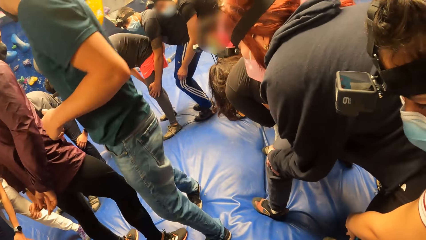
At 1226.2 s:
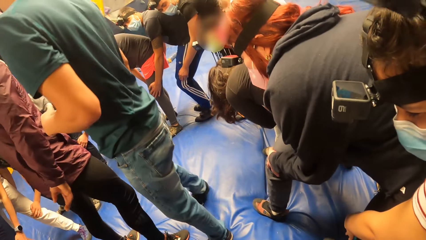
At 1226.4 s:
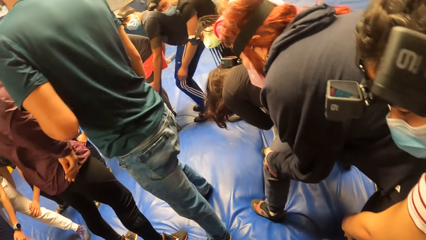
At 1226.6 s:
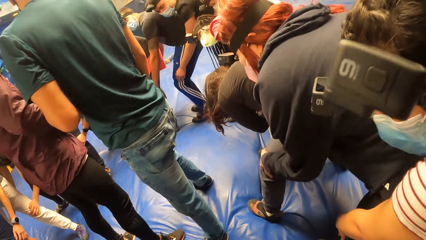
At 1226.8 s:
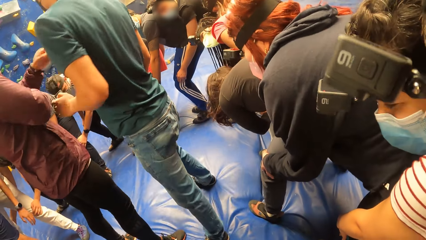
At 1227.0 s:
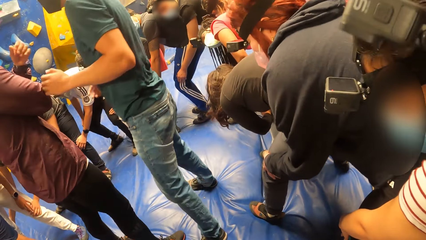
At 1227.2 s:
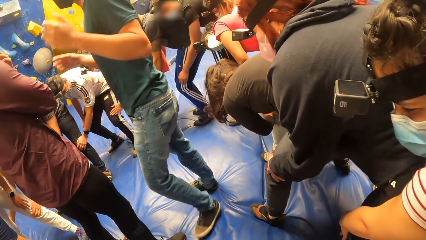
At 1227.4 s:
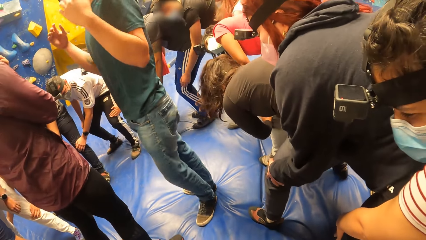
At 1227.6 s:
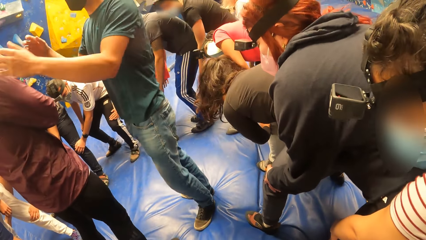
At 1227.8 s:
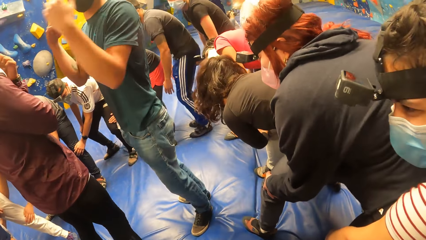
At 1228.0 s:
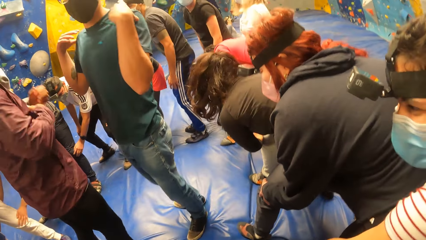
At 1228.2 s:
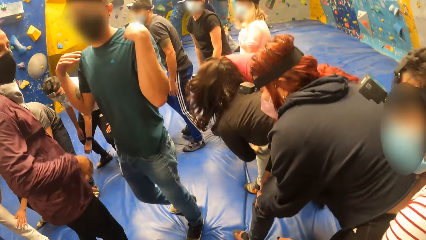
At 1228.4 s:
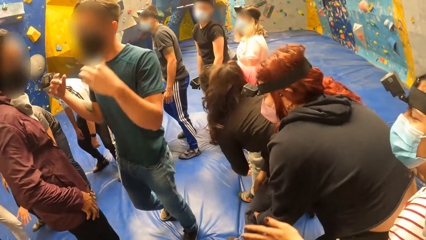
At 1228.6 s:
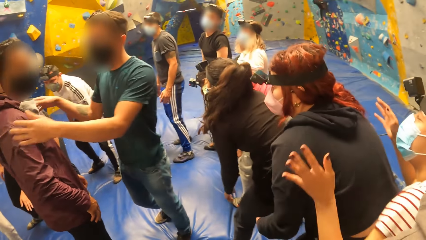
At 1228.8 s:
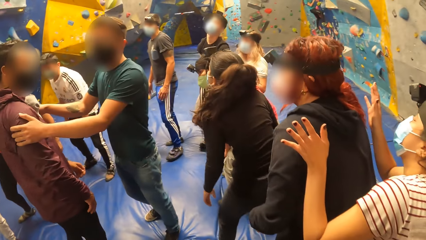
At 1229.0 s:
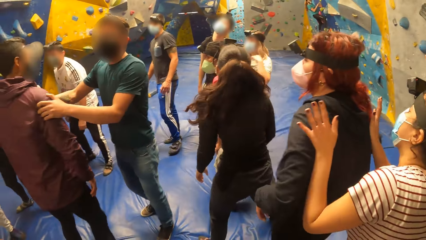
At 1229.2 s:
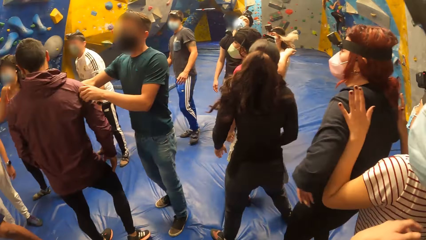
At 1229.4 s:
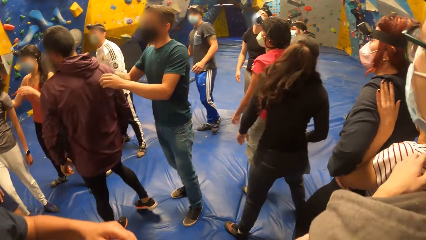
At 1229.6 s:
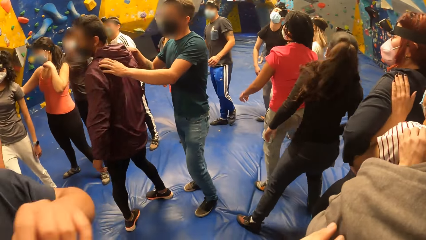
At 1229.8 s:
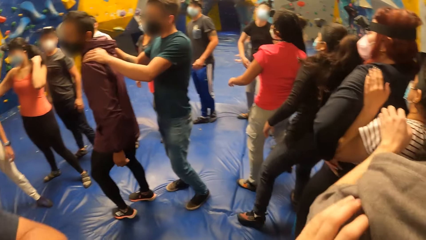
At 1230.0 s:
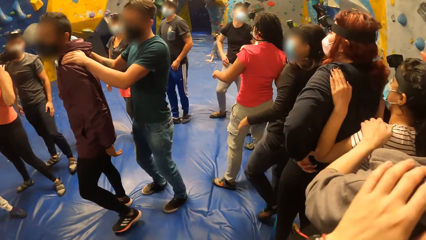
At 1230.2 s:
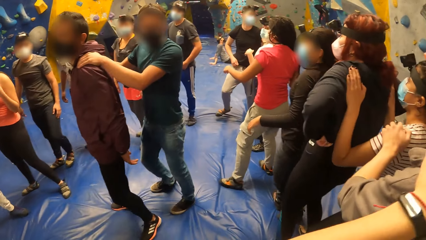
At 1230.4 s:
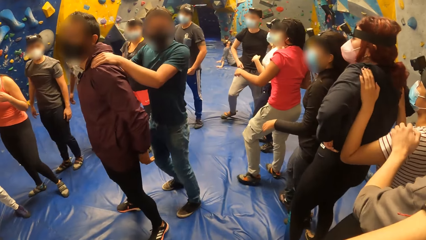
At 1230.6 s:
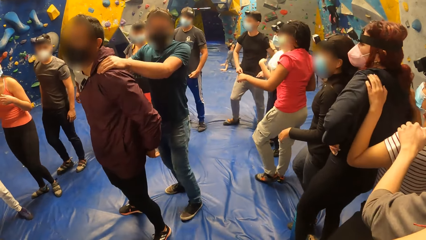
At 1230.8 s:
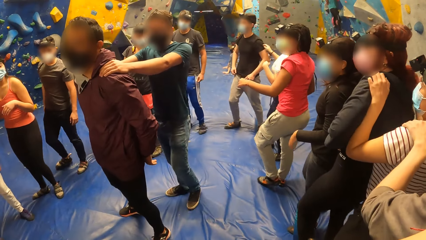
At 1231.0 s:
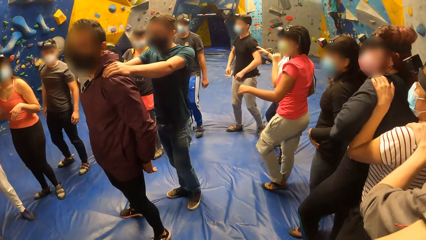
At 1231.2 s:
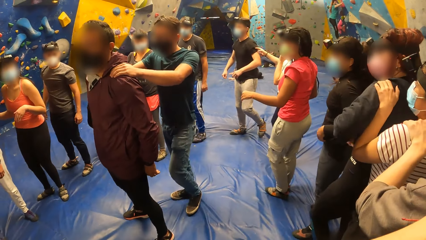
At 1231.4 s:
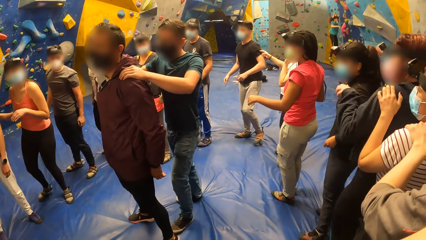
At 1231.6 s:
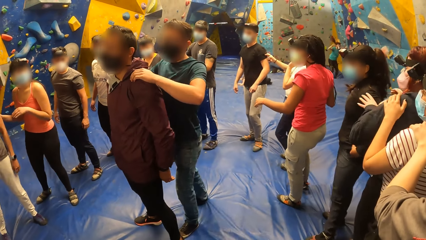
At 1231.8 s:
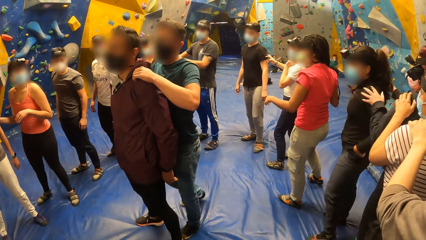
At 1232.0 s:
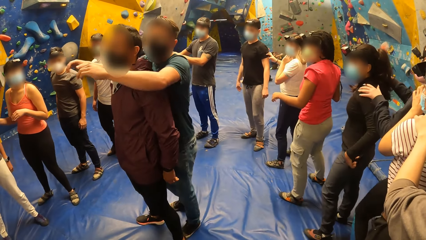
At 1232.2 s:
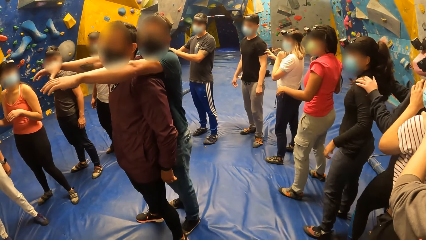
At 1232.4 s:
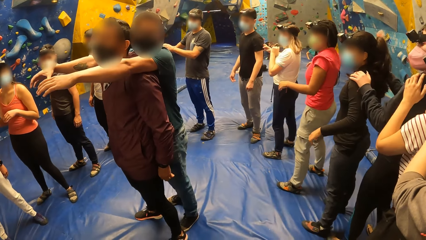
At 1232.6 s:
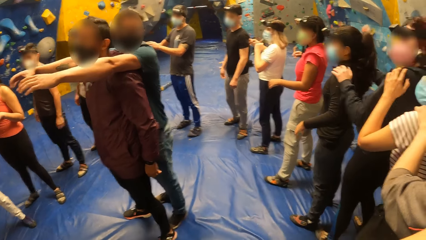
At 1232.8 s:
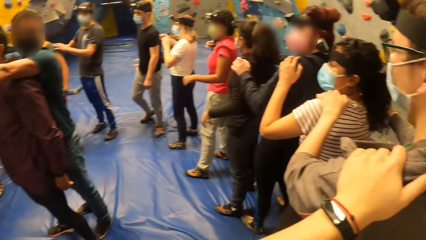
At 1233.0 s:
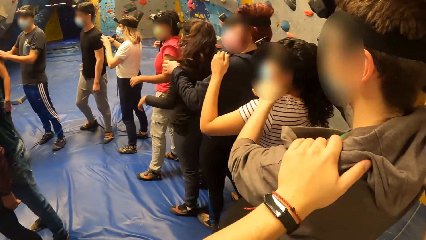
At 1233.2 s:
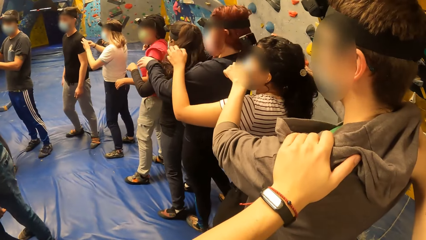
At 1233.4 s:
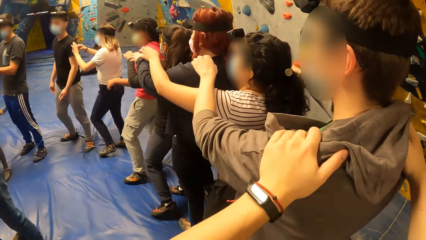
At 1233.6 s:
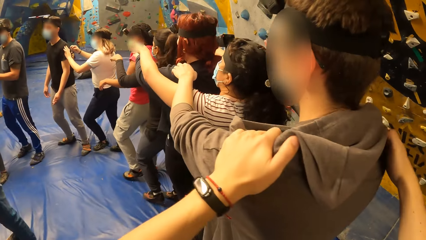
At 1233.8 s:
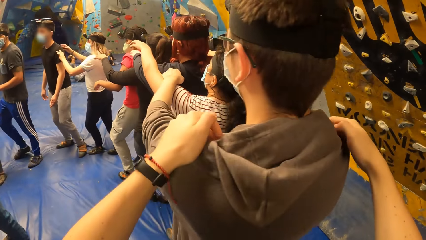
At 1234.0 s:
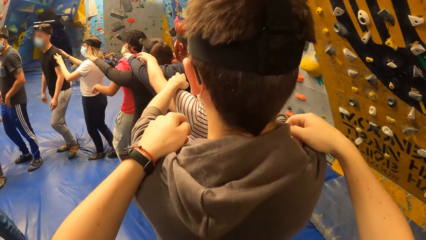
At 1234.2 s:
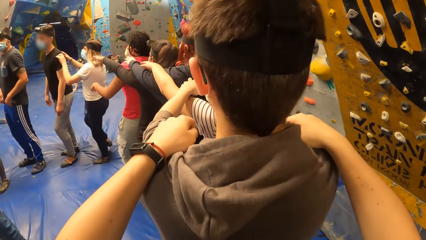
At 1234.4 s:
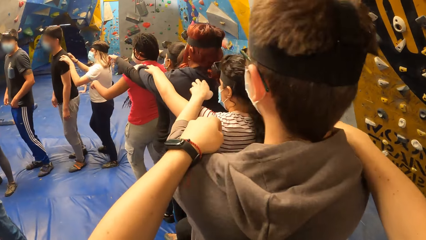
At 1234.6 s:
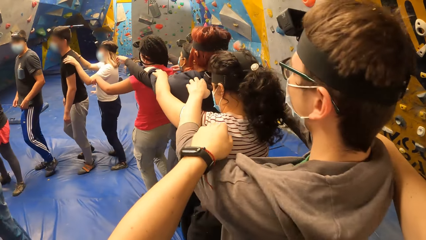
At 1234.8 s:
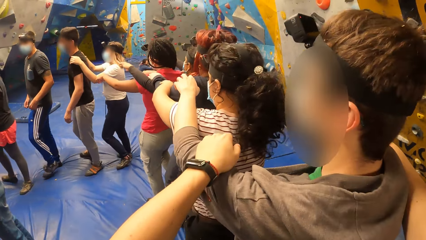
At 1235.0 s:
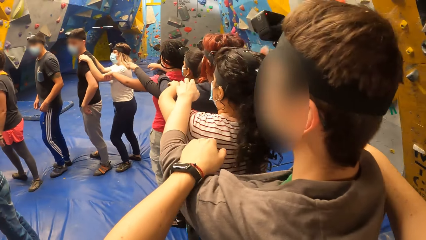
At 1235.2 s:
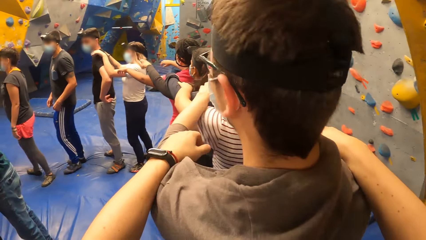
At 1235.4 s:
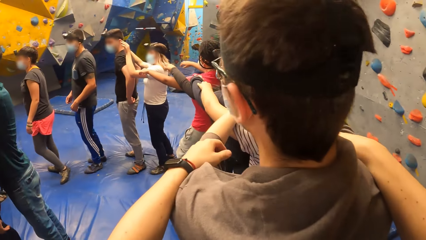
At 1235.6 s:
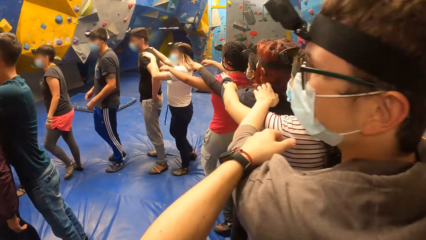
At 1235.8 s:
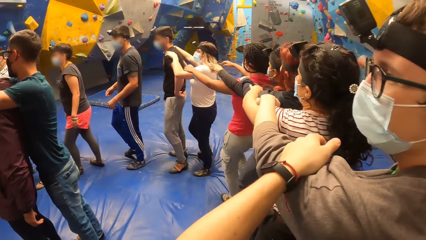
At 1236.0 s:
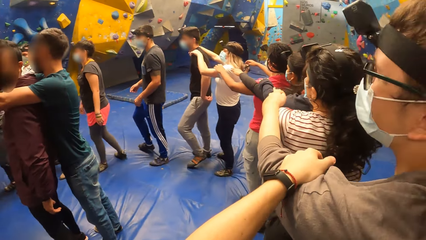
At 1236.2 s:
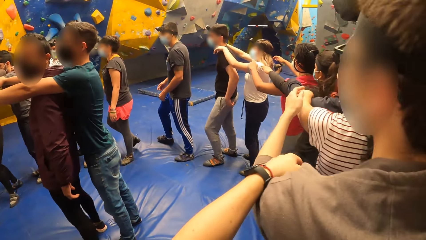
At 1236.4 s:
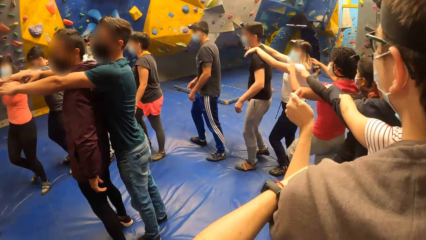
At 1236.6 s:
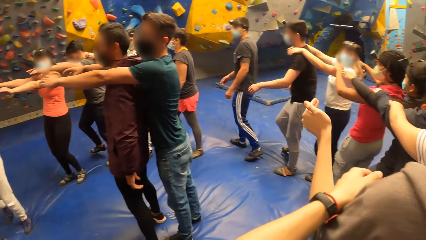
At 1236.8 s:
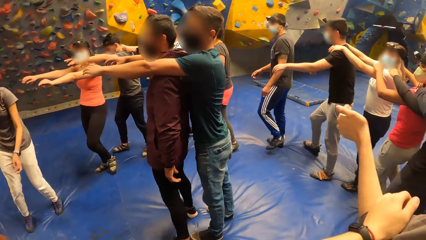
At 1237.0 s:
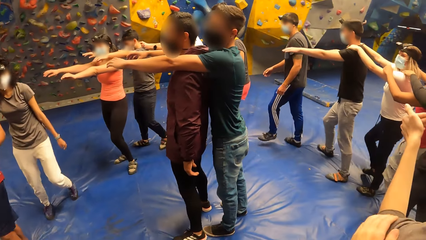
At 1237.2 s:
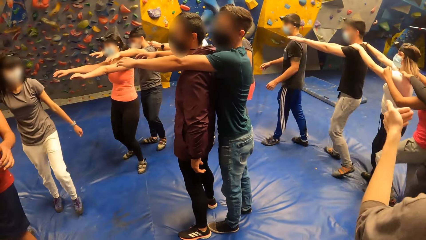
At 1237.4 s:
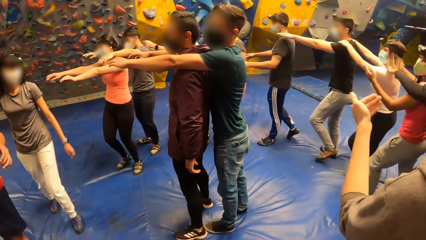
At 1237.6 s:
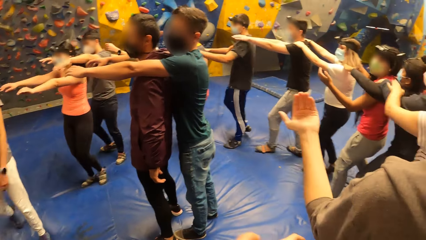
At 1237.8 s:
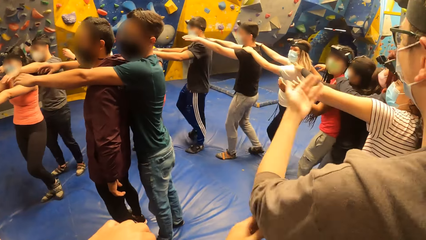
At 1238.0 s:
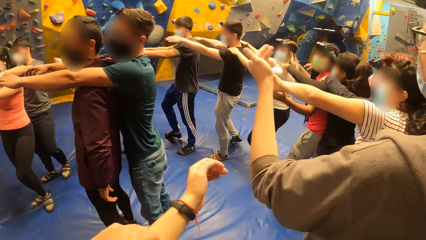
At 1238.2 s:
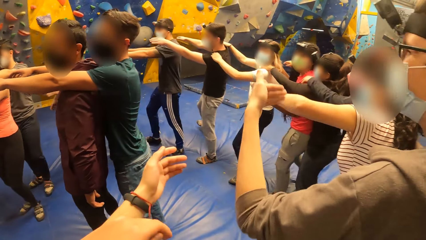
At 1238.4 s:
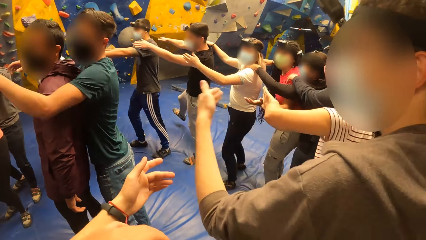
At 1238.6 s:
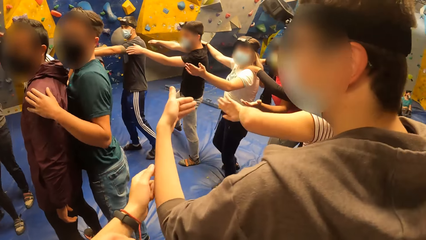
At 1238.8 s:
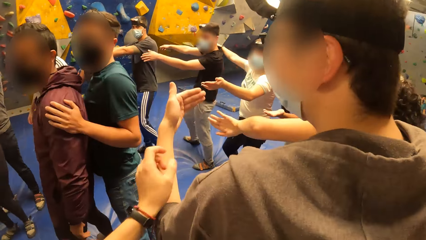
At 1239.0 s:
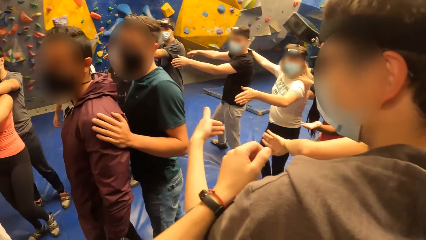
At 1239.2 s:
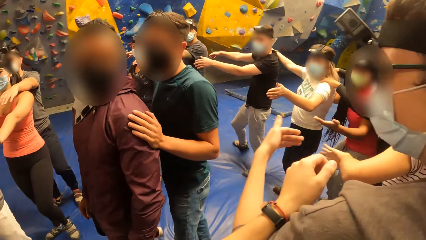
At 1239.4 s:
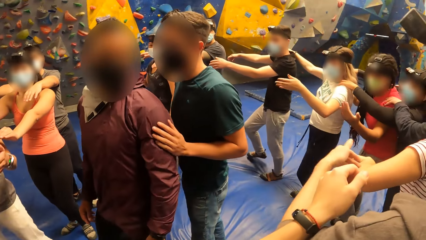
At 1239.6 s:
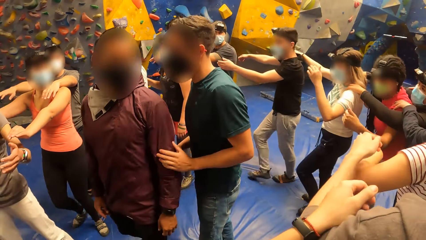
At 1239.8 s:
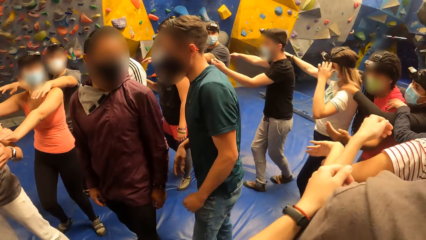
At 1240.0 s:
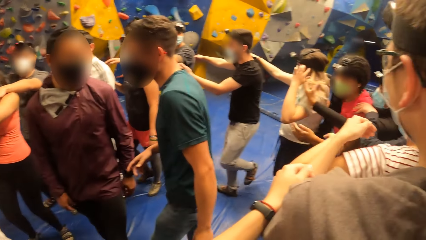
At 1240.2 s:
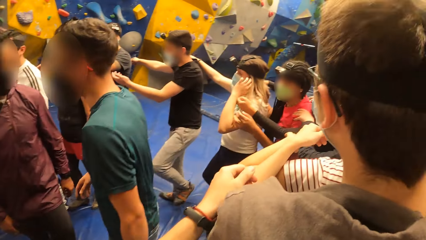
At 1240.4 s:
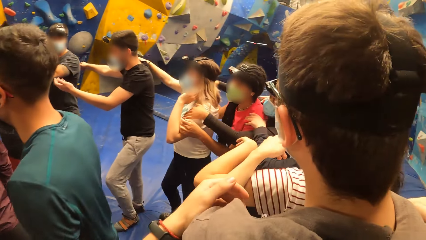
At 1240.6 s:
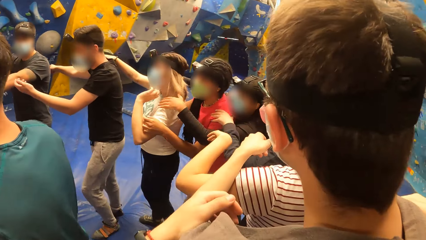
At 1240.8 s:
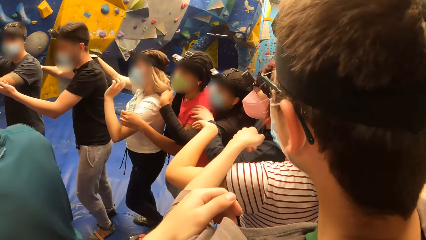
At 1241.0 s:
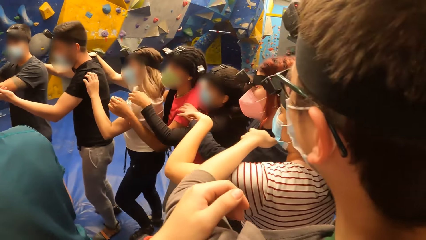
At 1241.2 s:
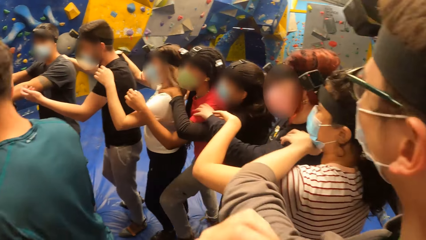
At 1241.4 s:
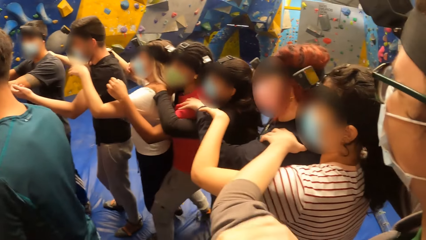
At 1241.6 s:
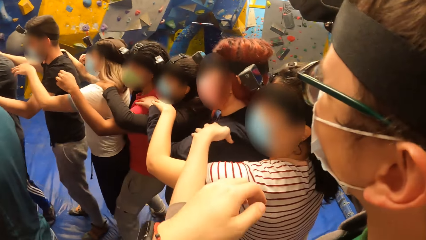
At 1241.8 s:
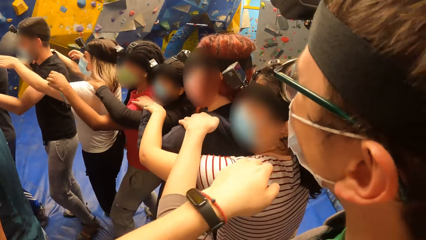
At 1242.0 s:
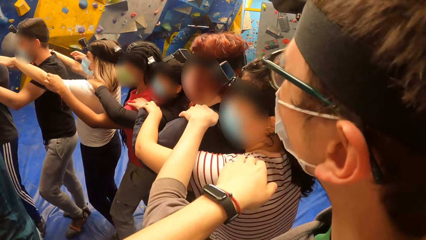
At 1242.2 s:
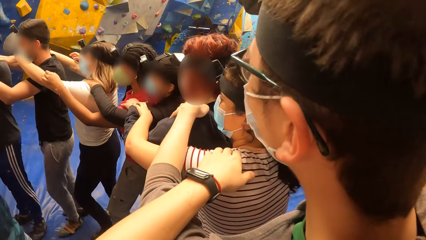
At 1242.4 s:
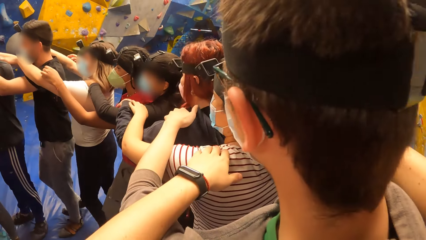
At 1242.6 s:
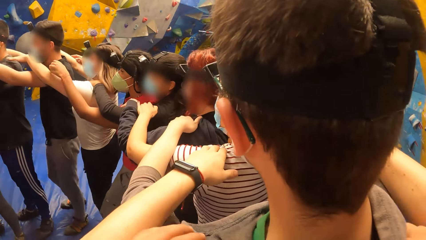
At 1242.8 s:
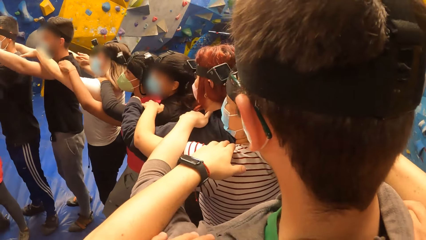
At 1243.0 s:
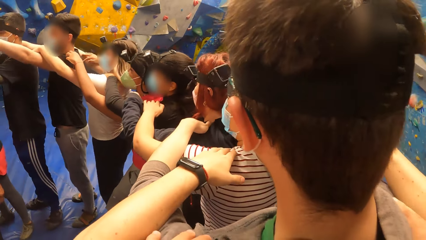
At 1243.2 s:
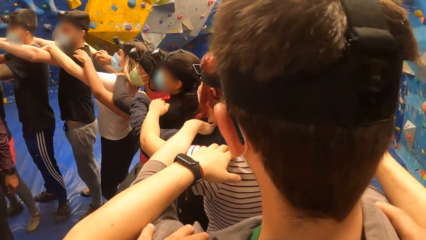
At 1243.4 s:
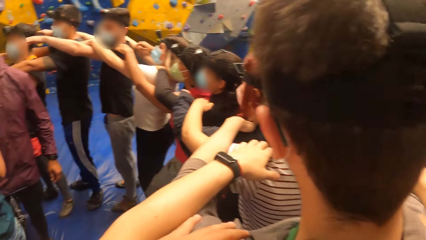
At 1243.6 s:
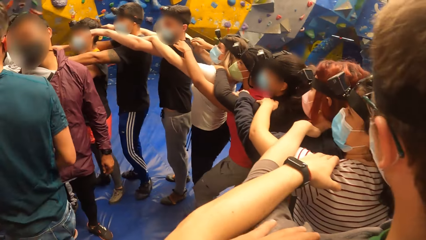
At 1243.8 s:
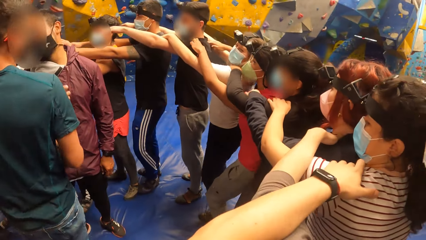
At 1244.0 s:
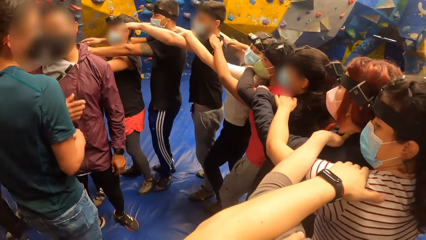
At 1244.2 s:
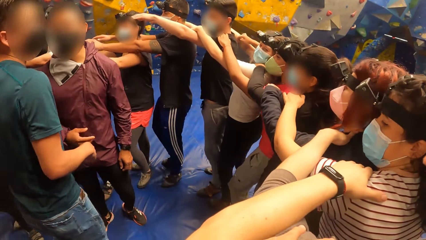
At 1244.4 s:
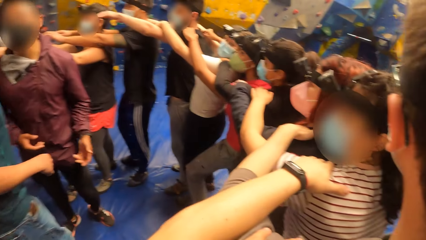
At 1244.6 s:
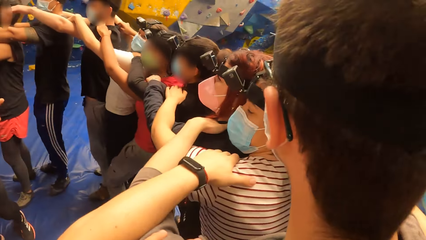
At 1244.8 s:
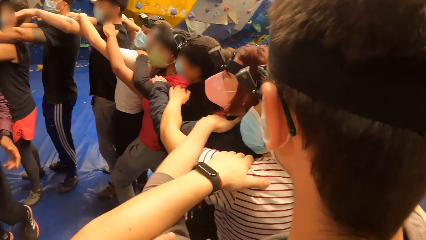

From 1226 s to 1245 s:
A man interacts with the group of people. The man turns another man with both hands. The first man holds the second man's shoulder with both hands. The camera wearer holds a third man's right shoulder with her right hand. She stretches her hands in front. The first man places both hands on the second man's shoulder. The camera wearer places both hands on the third man's shoulders. She walks with the group of people round the first man and the second man. She plays a circle pattern game. She holds a woman's left shoulder with her left hand.
